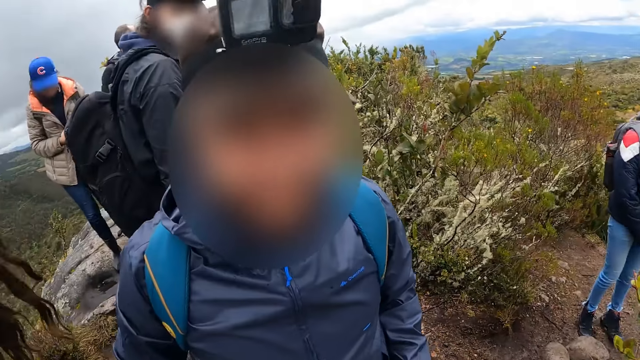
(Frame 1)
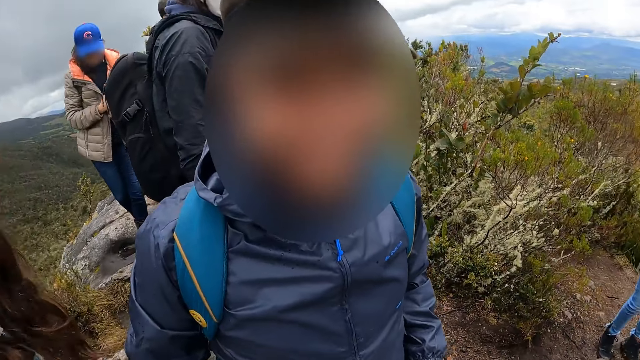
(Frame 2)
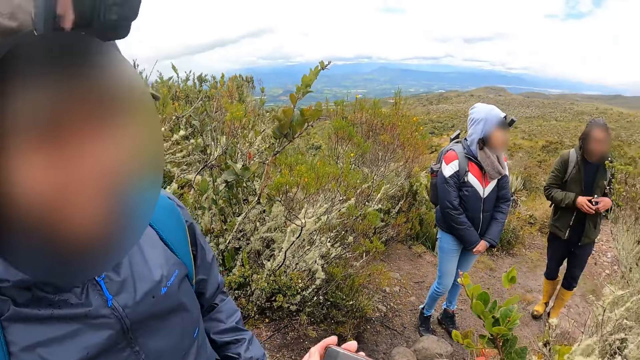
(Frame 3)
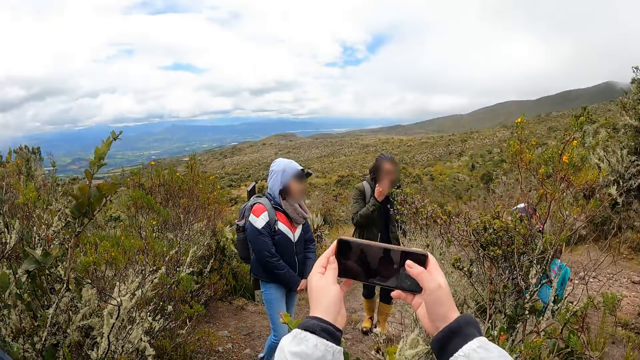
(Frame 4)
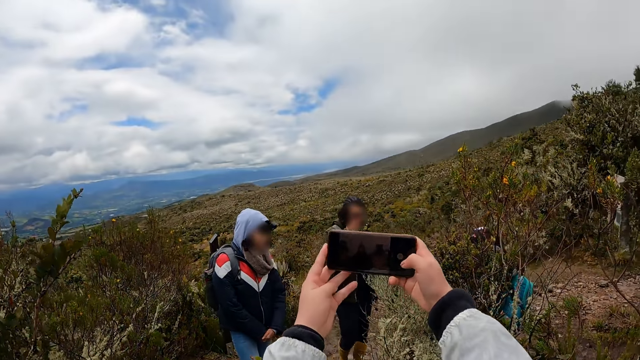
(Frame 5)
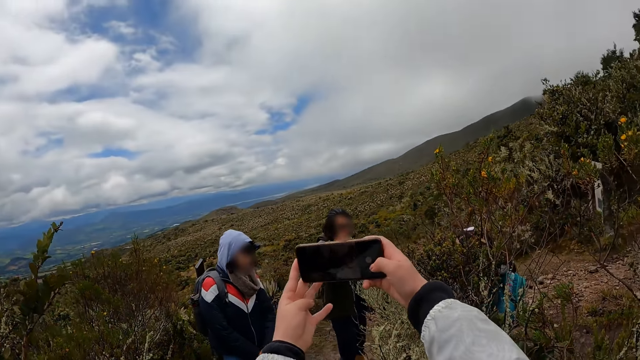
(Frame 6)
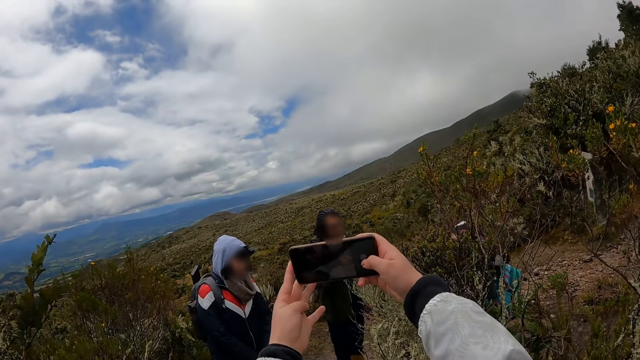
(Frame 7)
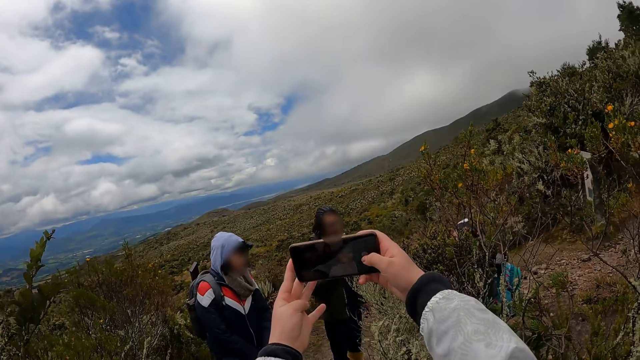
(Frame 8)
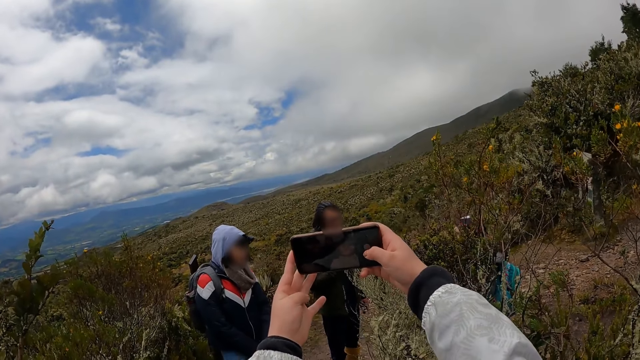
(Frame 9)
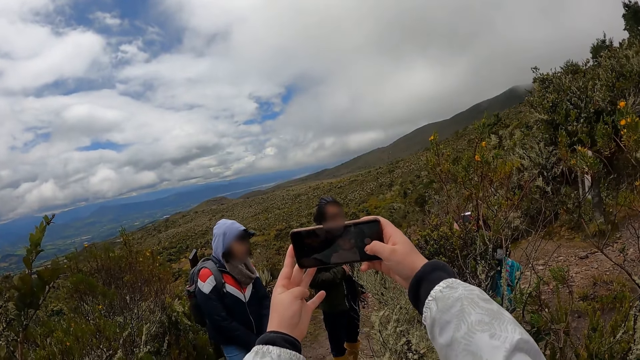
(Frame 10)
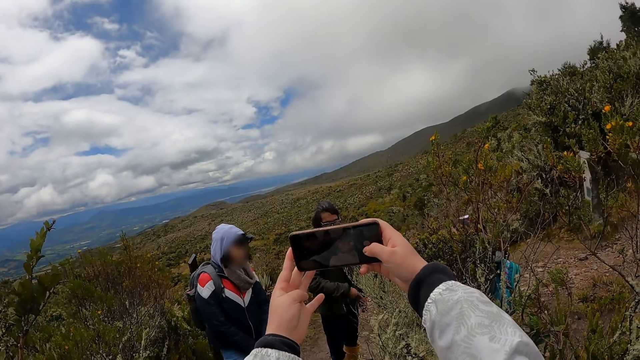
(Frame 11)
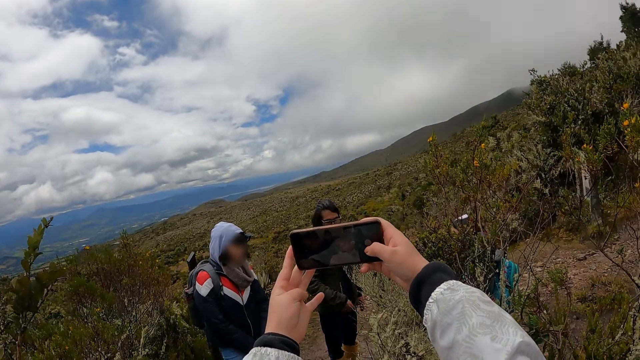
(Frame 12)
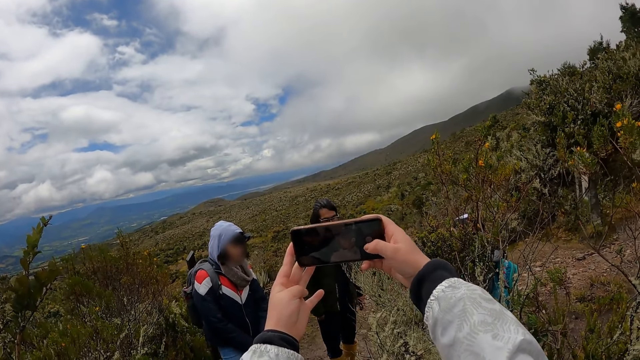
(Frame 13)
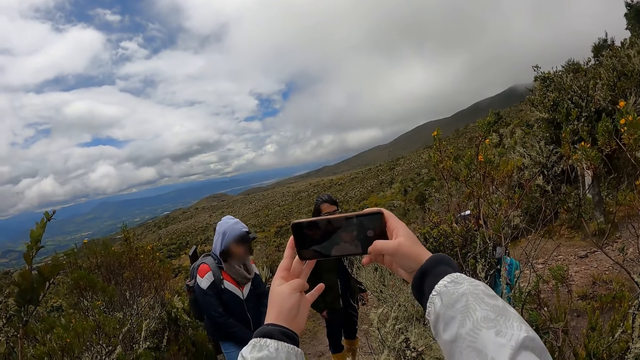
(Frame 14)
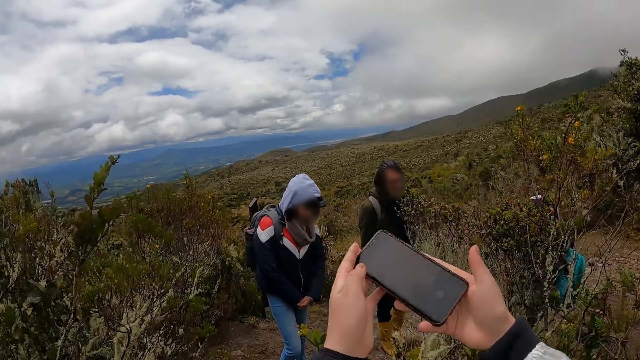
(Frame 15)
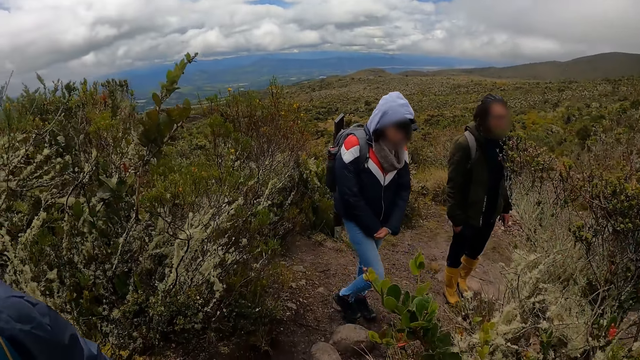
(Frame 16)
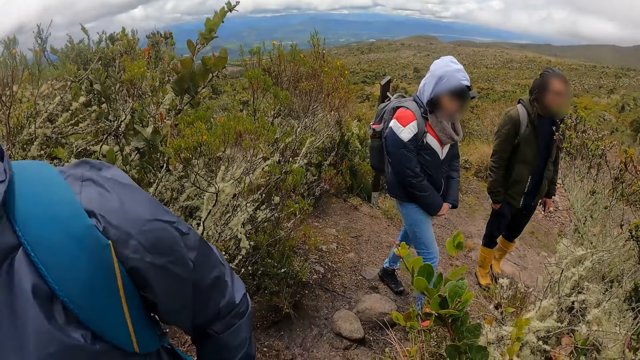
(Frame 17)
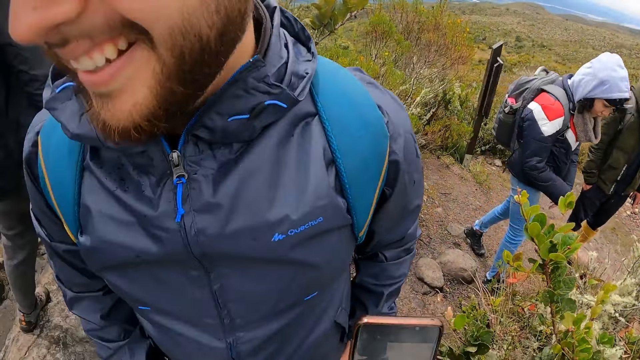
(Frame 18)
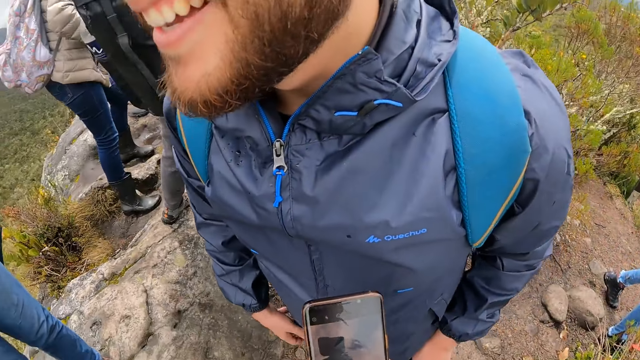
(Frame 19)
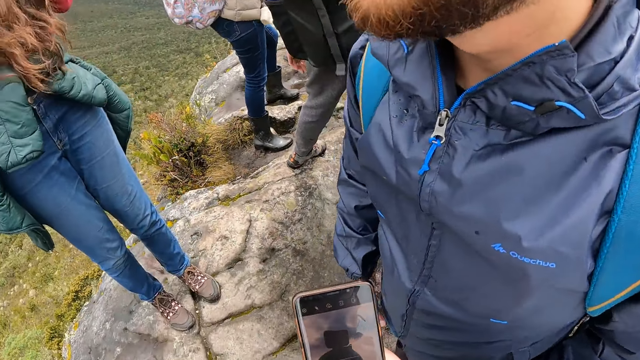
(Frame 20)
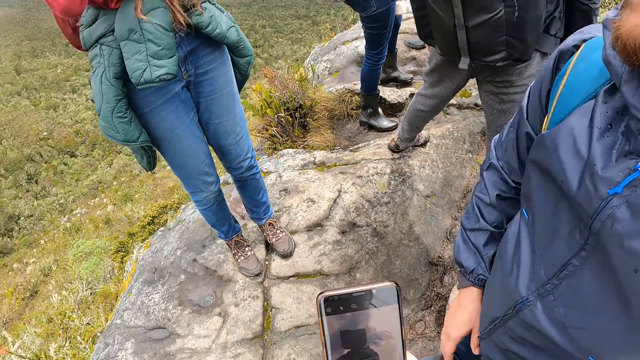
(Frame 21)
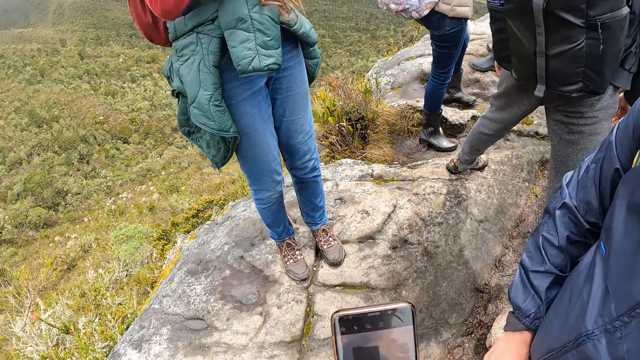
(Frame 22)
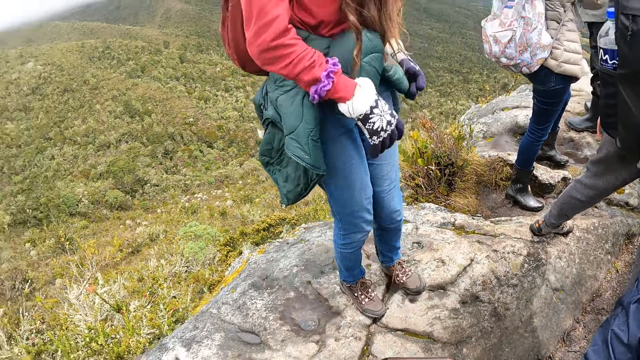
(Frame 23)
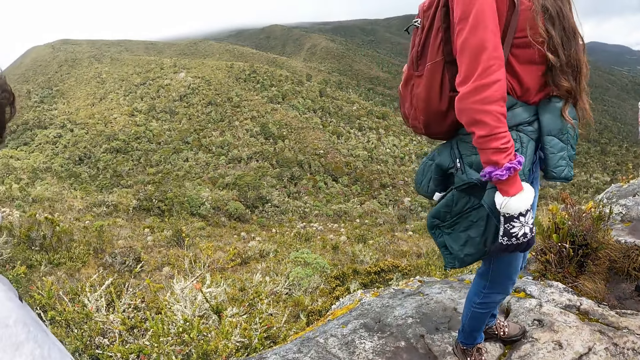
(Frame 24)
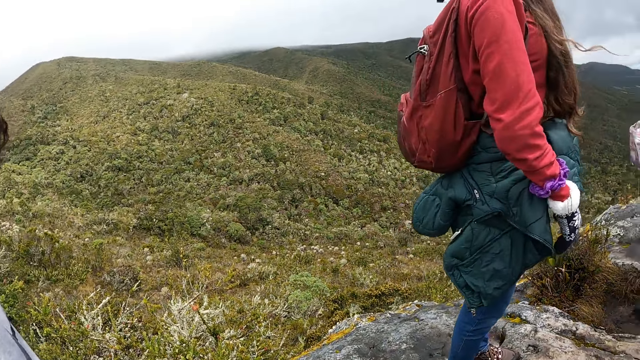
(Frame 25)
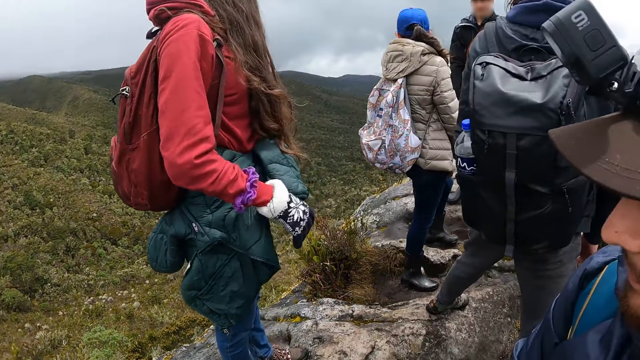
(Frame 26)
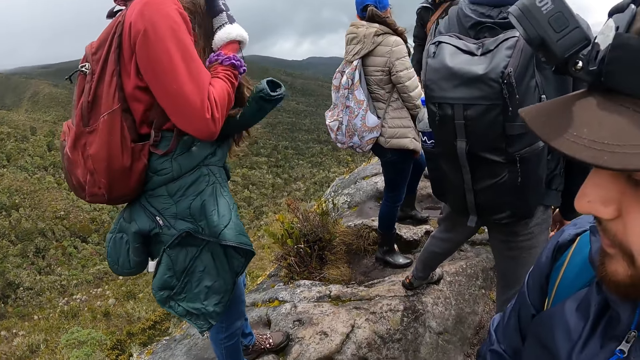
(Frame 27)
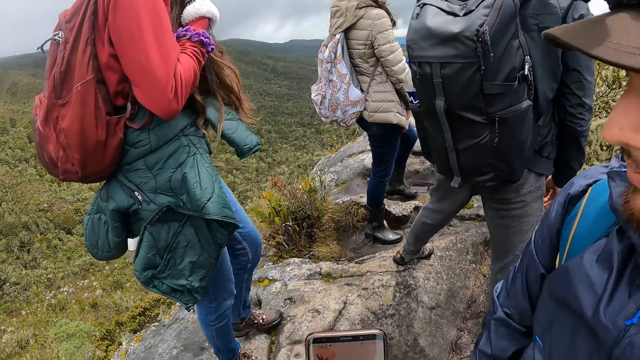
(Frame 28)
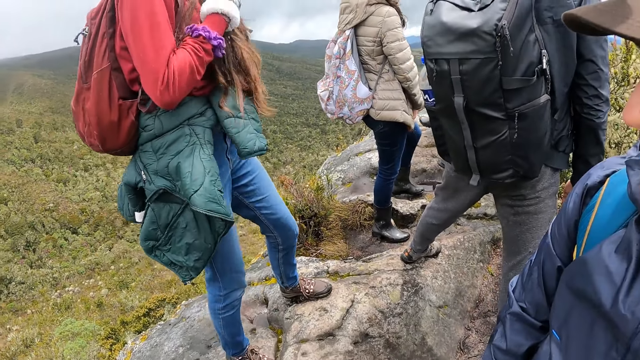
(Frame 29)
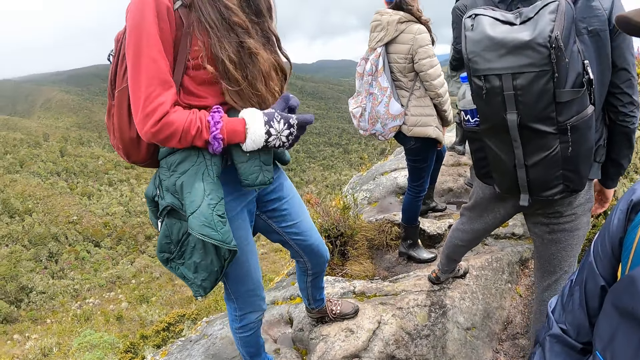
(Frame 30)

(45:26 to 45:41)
A man interacts with a woman. The camera wearer takes a selfie with another woman and another man with the phone in both hands. The other man interacts with the camera wearer. The camera wearer operates the phone.

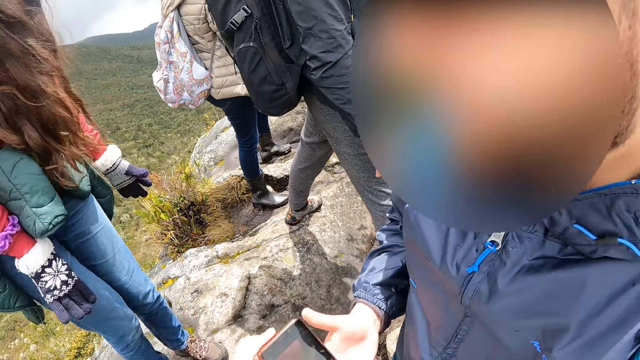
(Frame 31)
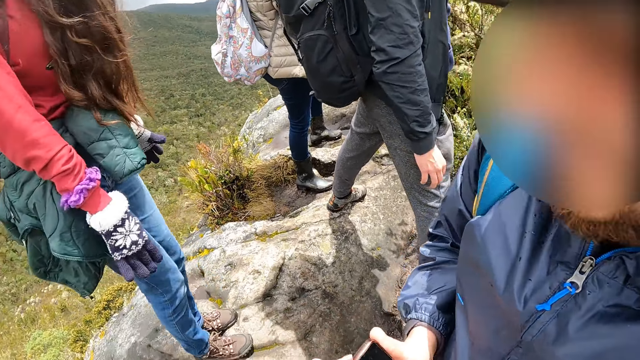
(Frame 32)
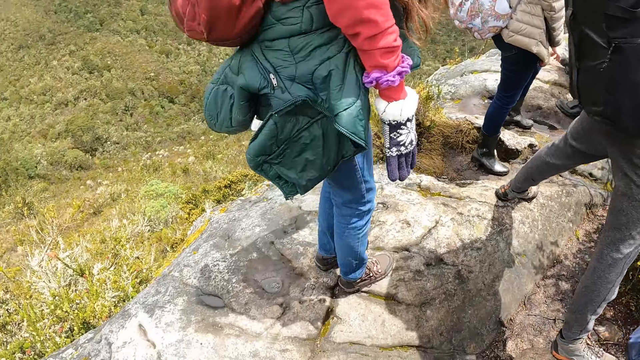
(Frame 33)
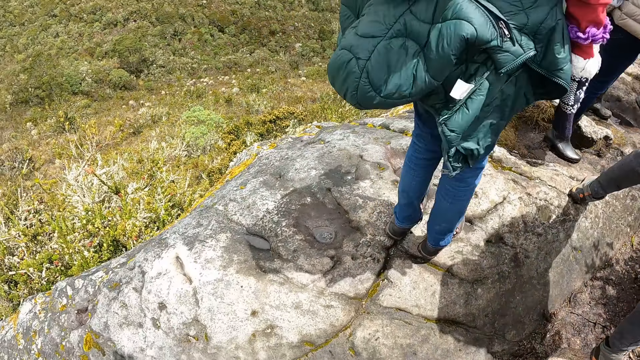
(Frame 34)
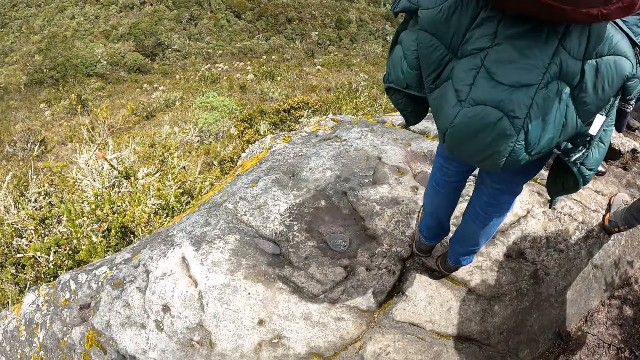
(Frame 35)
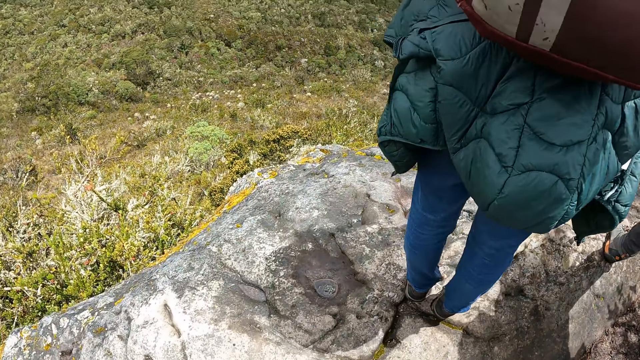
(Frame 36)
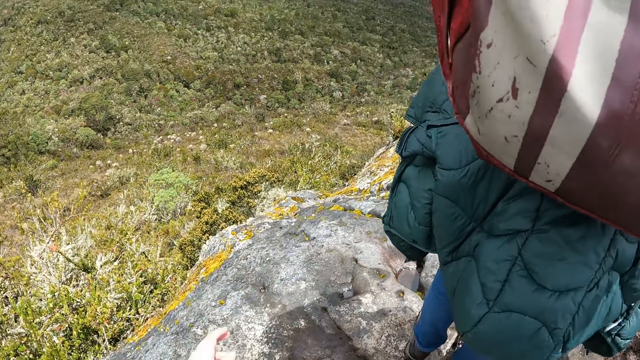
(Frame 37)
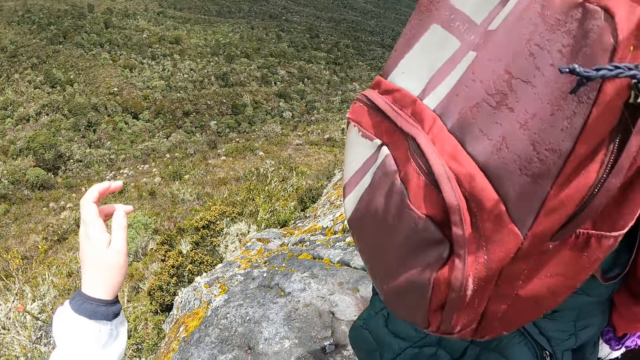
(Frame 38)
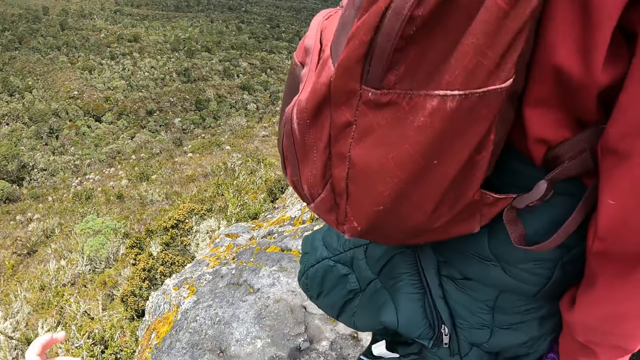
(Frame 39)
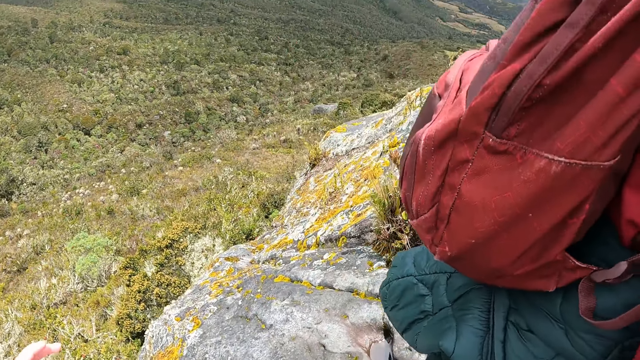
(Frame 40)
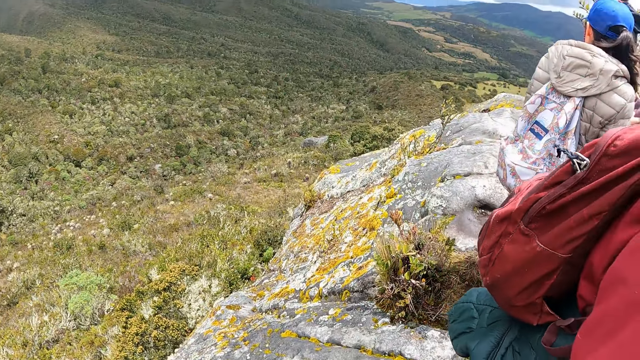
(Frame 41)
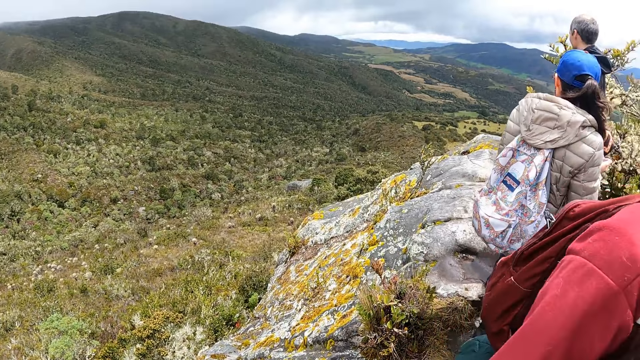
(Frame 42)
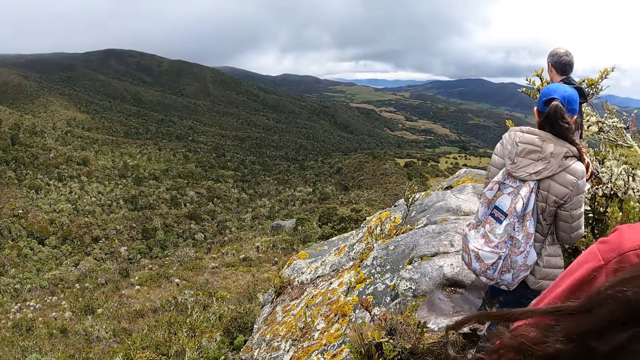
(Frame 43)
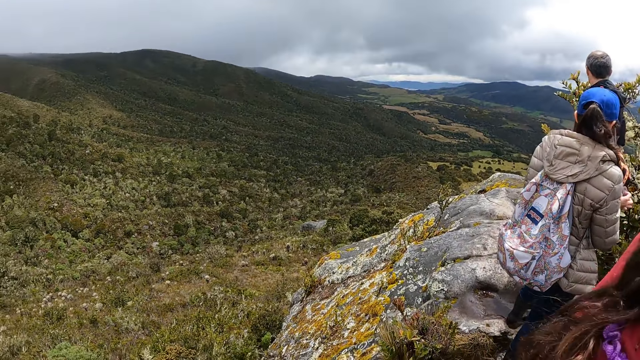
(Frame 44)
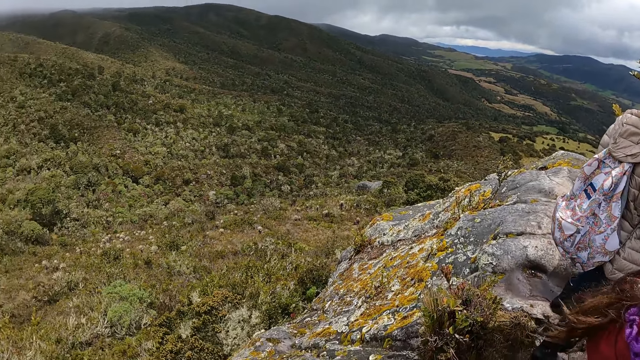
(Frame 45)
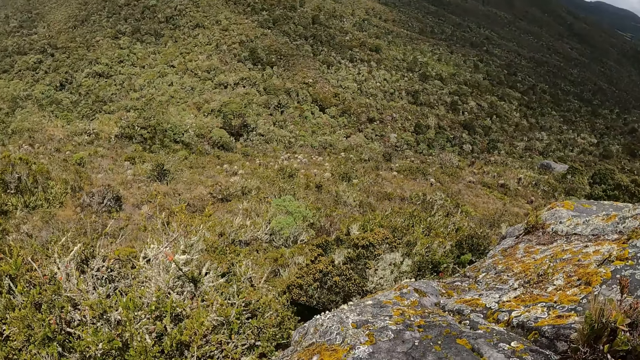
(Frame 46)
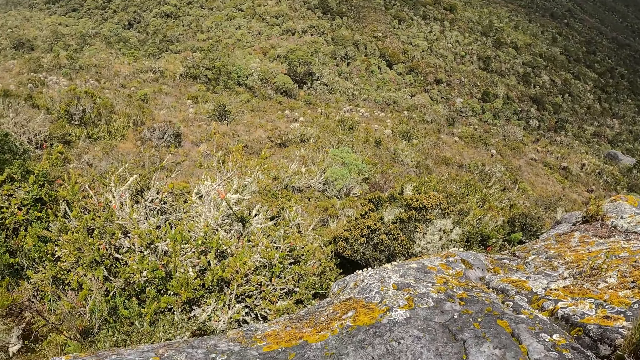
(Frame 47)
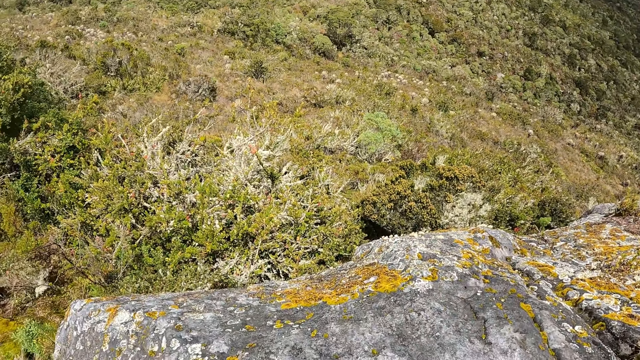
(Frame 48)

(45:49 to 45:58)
The camera wearer gives a man the phone. They stare around the mountain.
